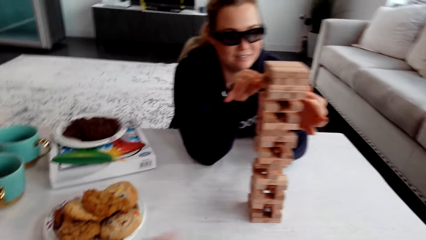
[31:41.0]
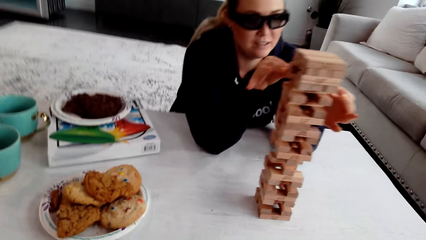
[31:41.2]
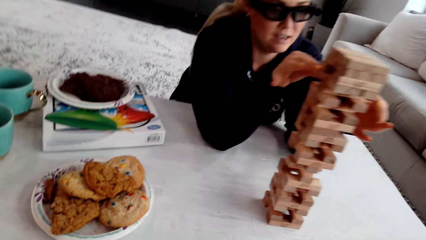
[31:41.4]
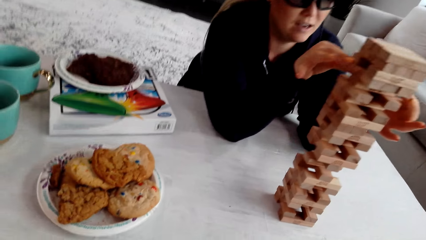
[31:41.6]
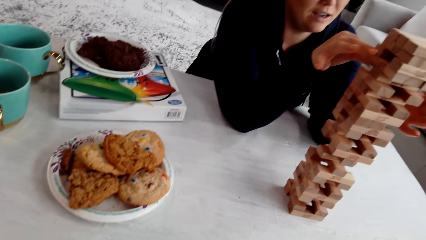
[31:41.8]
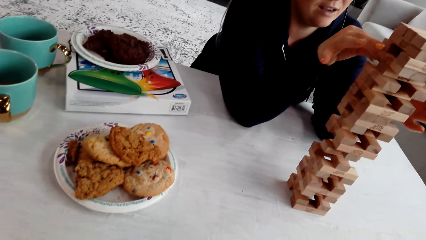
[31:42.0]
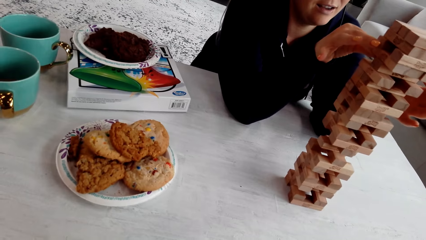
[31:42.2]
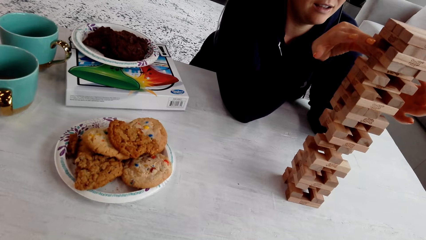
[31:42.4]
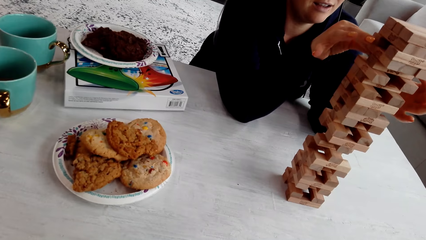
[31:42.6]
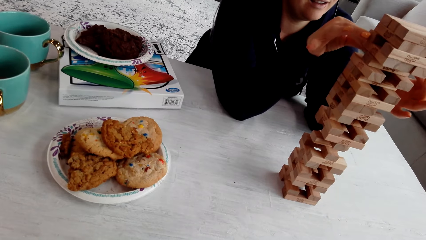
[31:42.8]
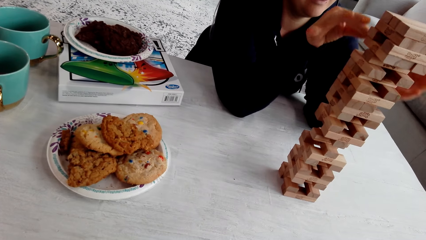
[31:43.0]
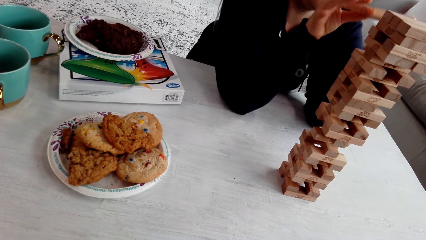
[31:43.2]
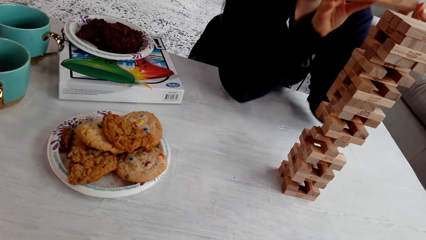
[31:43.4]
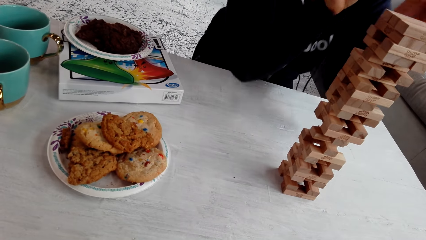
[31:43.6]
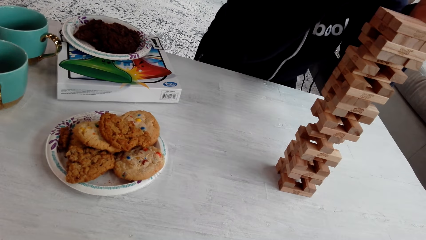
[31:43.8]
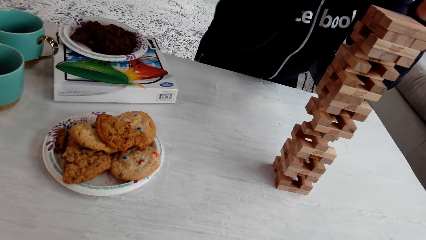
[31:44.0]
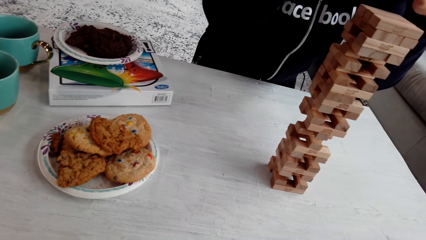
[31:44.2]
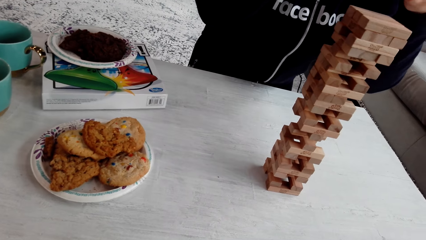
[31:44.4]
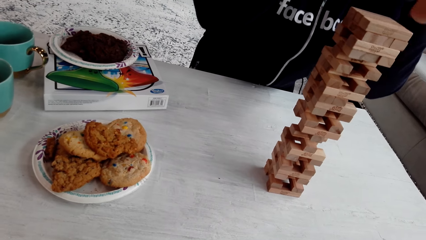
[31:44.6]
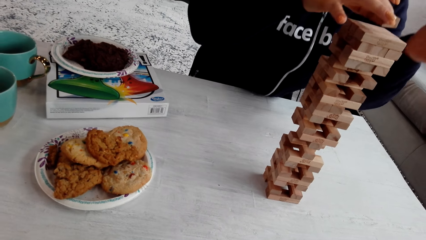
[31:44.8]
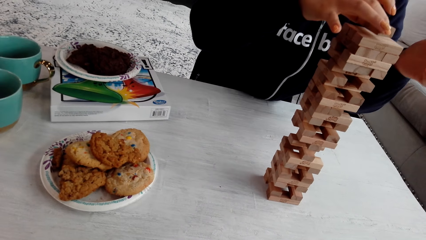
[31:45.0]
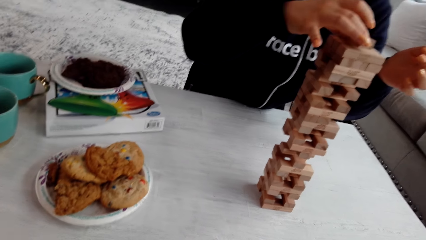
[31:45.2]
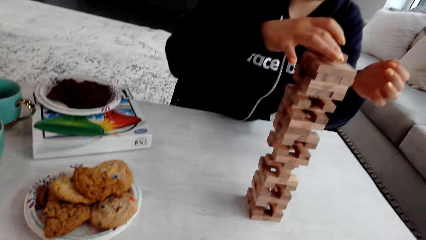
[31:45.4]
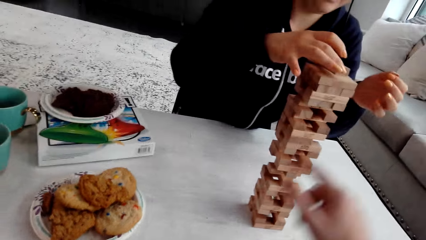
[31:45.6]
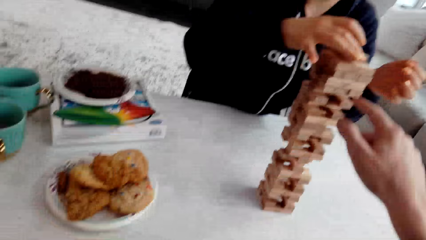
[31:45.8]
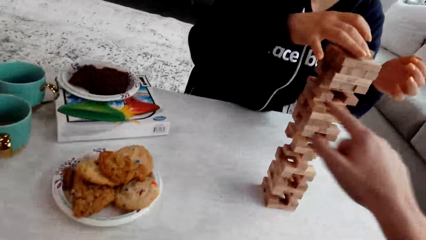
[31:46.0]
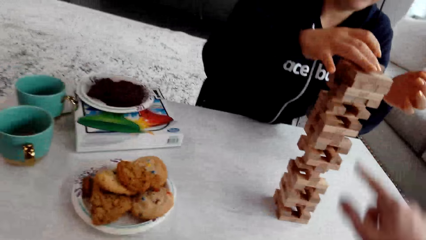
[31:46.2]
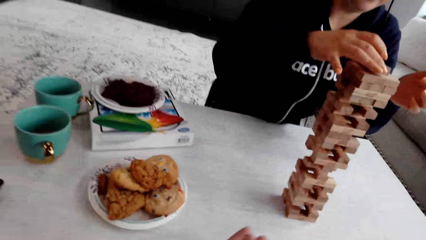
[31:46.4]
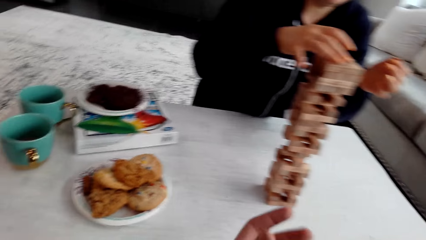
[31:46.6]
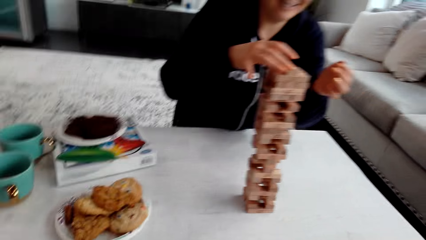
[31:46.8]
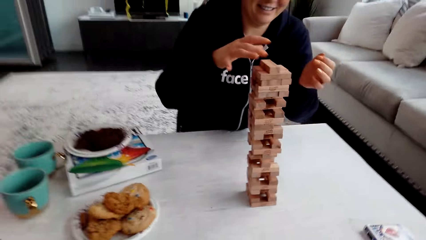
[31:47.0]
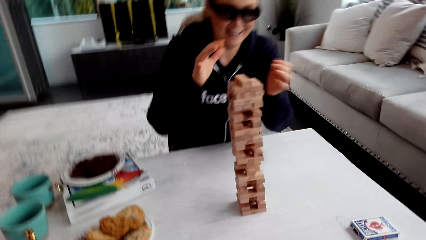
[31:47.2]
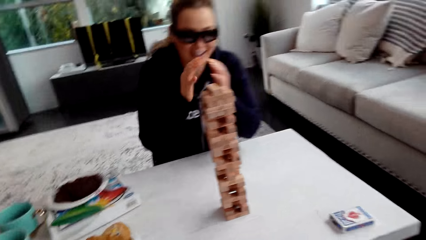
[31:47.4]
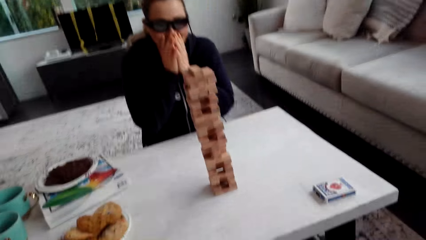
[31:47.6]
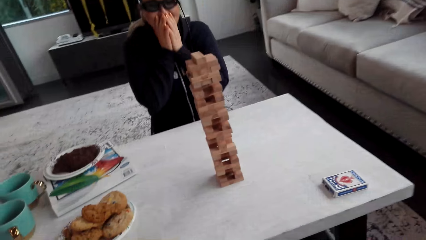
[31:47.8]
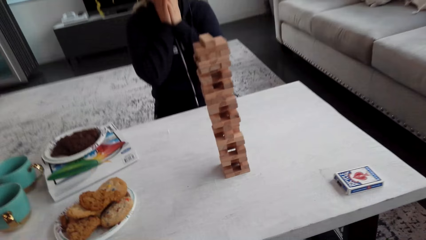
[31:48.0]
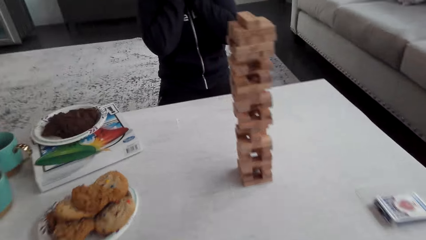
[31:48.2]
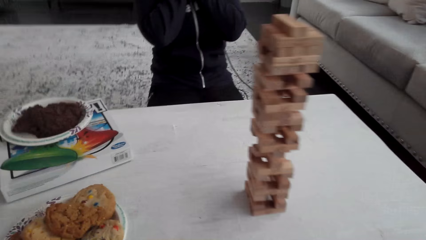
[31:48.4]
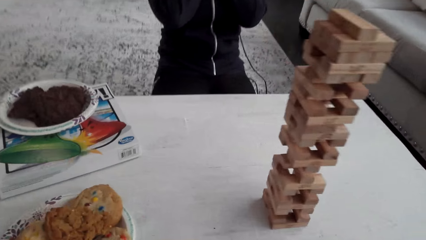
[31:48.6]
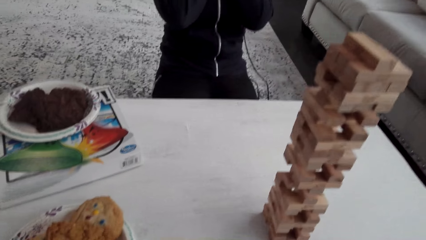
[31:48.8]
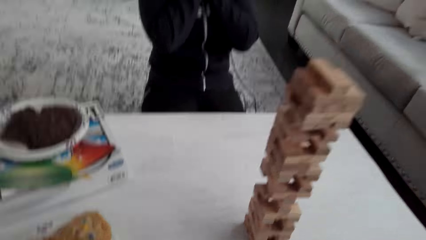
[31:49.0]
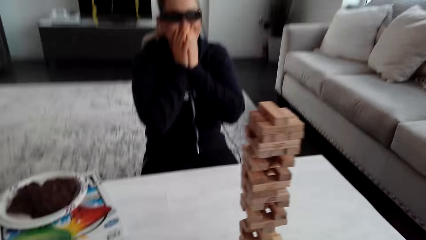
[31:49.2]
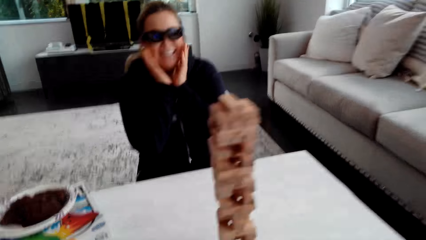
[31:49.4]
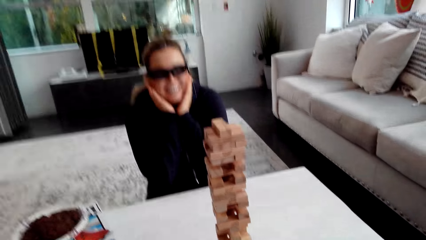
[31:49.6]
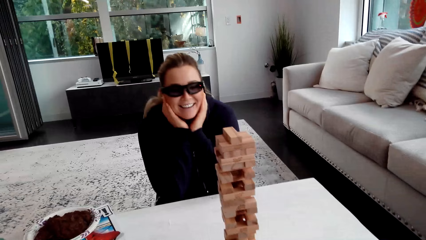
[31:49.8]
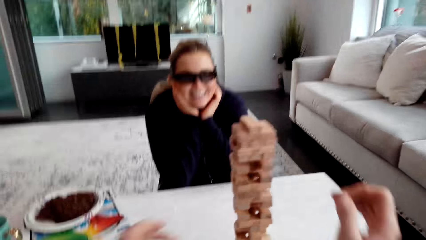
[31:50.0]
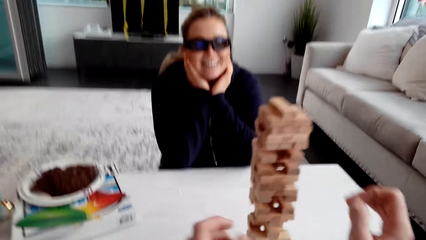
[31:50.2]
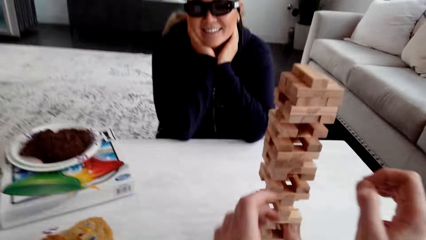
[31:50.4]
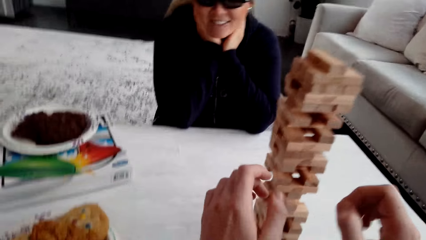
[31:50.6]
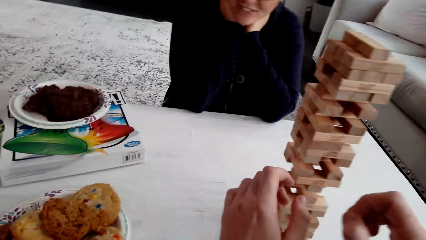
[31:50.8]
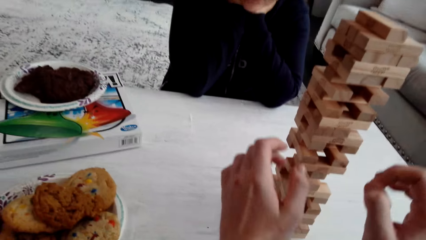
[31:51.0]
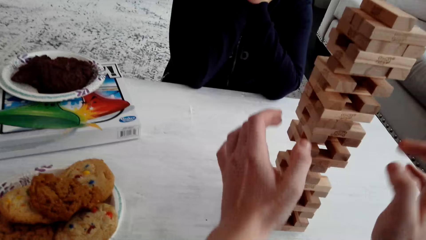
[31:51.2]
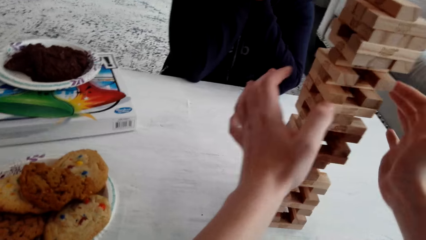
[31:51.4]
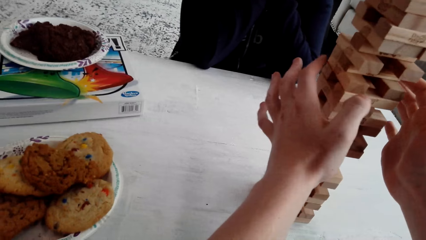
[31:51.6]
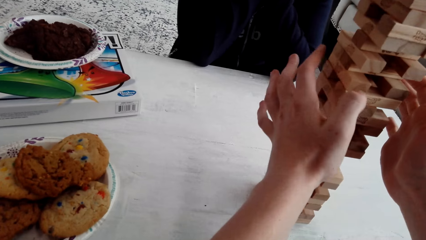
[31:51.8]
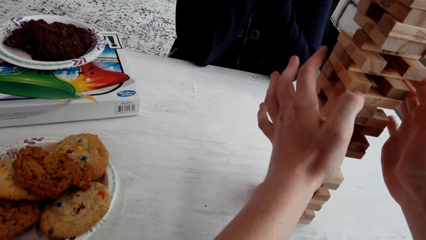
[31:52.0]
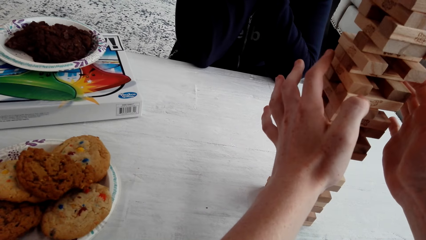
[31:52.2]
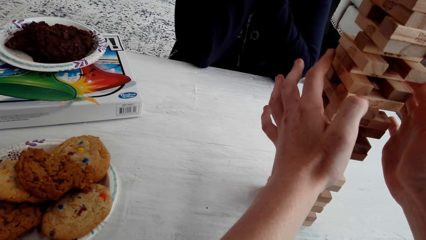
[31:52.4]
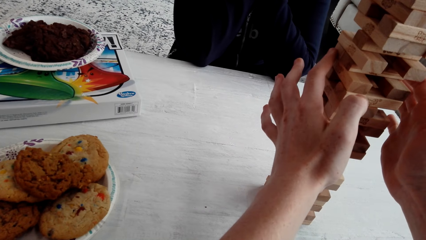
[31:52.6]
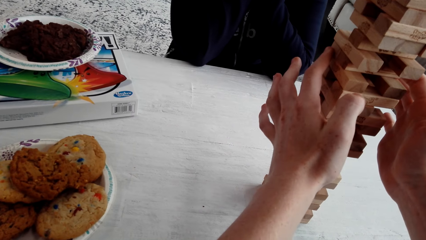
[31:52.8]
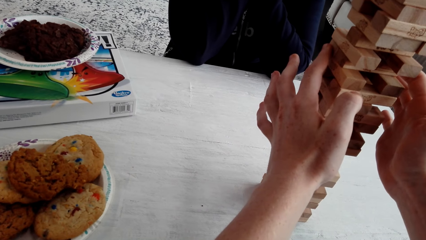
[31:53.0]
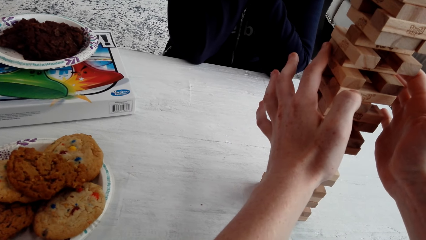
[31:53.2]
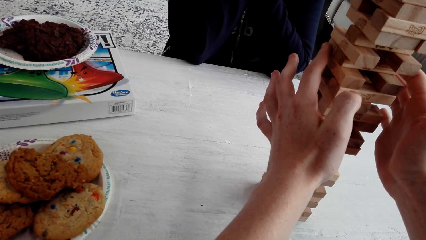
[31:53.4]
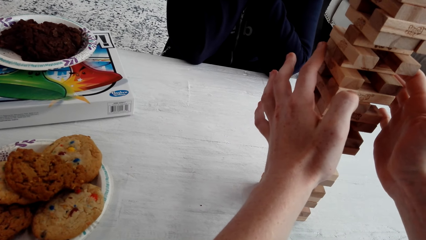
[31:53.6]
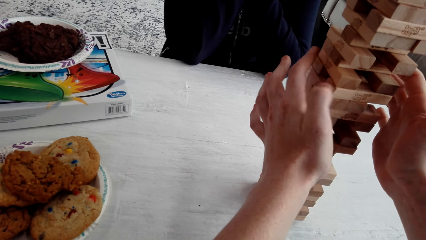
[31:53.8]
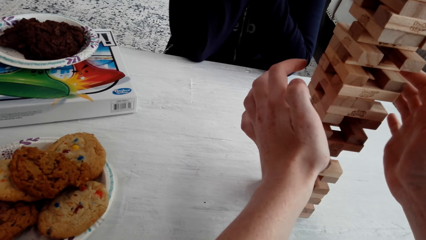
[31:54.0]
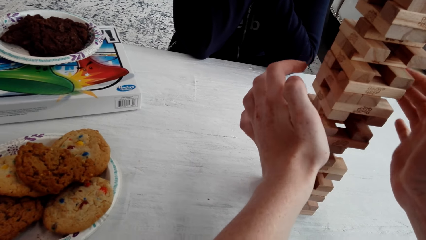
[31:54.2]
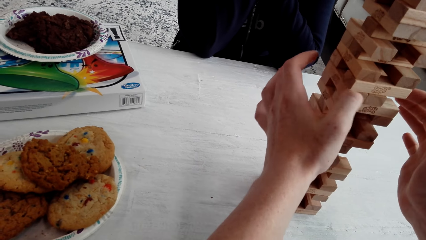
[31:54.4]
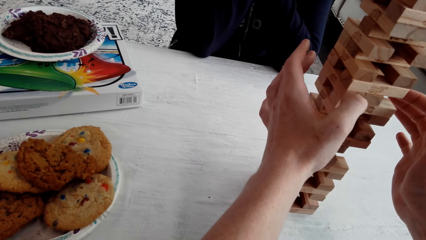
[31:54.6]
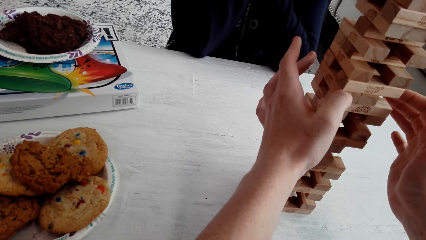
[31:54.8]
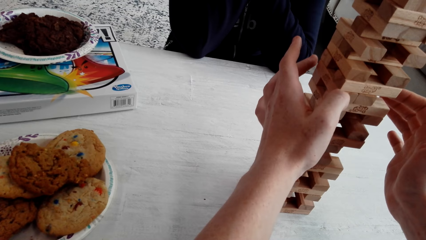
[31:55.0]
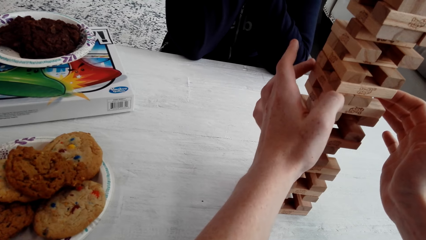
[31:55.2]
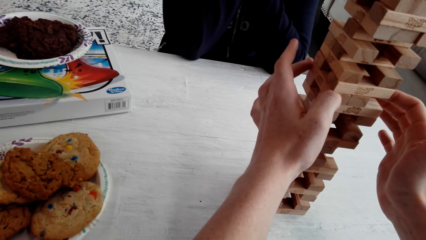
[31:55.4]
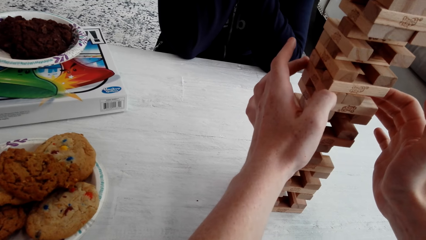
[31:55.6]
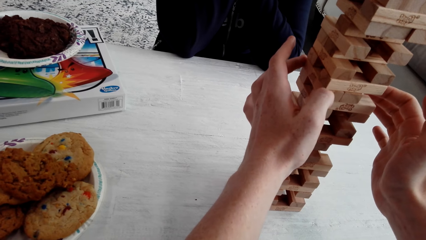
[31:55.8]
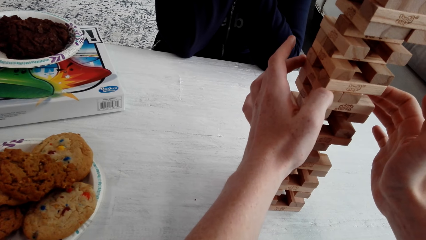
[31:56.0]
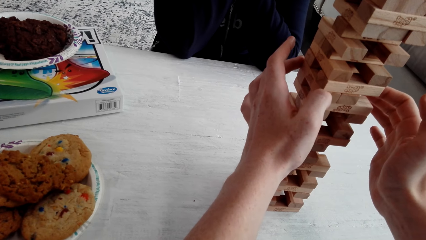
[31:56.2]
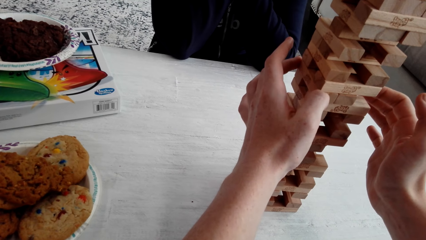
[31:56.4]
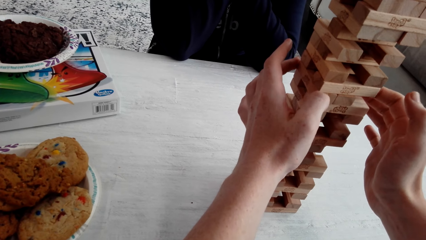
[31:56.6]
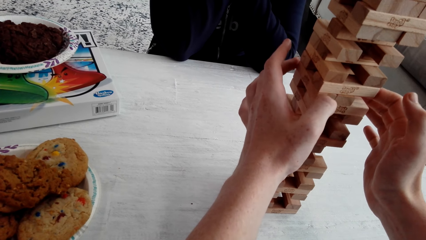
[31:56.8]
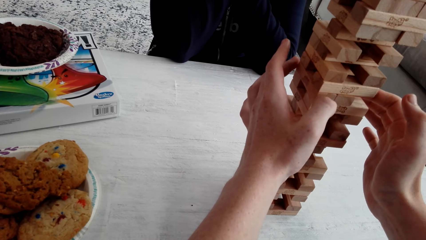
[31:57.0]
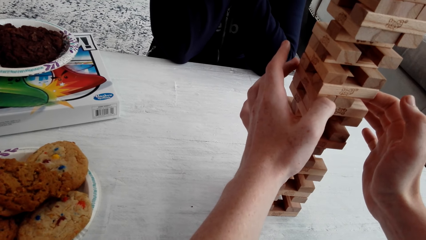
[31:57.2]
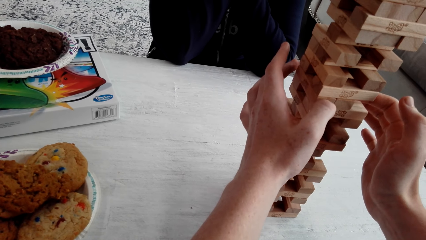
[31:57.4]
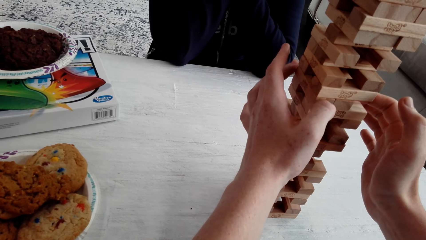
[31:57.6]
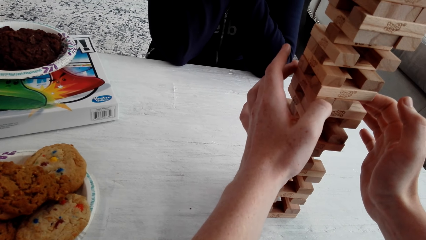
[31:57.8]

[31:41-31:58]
A woman removes the wooden jenga piece with her left hand. The camera wearer talks to the woman. The woman talks to the camera wearer. The woman puts the wooden jenga piece on the top of the jenga with her right hand. The camera wearer talks to the woman. The woman laughs. The camera wearer talks to the woman. They play the jenga, touch the jenga blocks. They play the jenga and talk to the woman.
